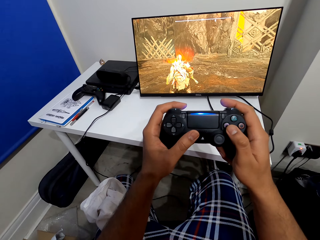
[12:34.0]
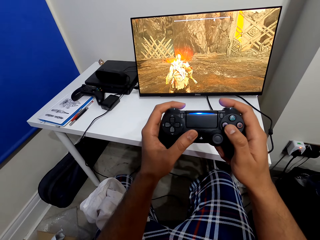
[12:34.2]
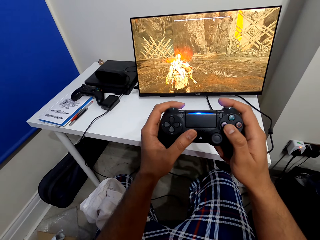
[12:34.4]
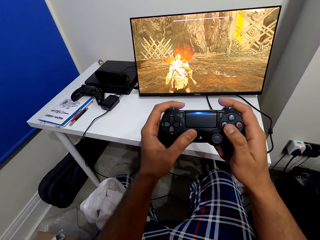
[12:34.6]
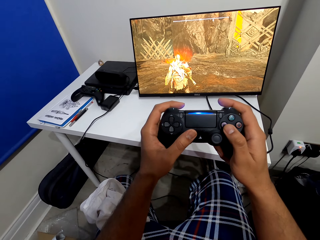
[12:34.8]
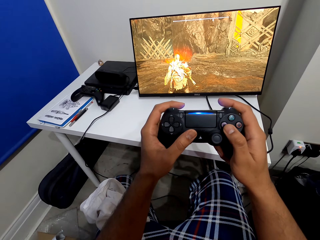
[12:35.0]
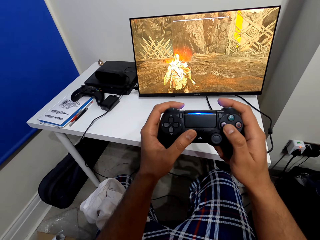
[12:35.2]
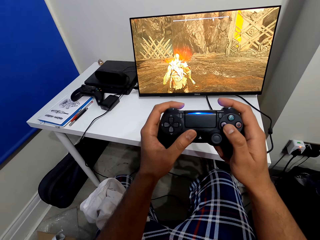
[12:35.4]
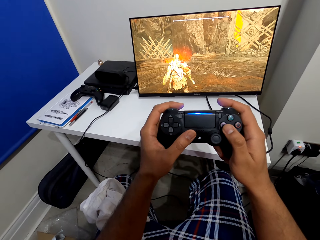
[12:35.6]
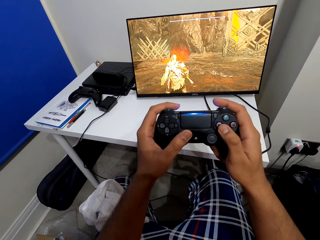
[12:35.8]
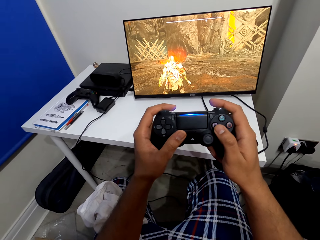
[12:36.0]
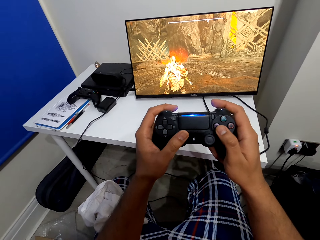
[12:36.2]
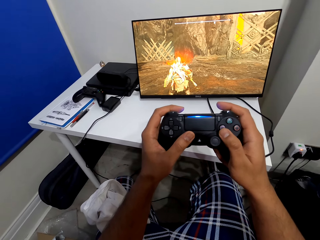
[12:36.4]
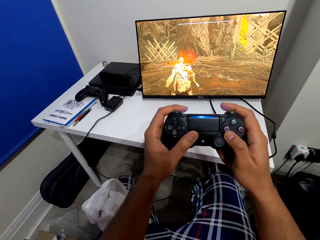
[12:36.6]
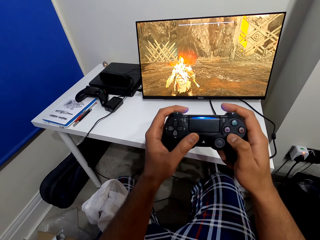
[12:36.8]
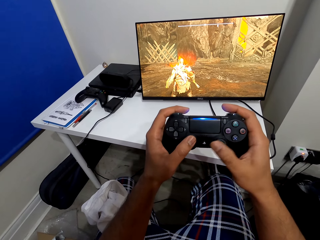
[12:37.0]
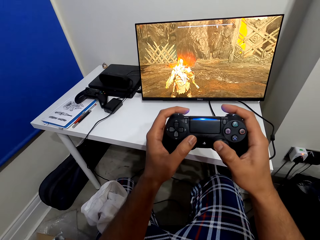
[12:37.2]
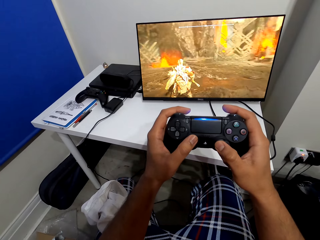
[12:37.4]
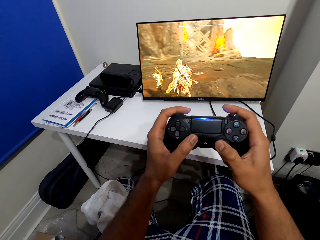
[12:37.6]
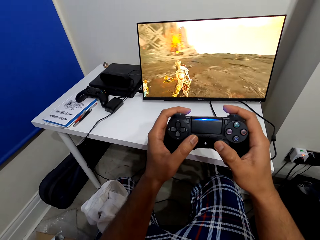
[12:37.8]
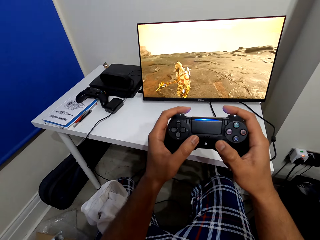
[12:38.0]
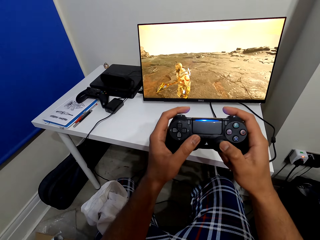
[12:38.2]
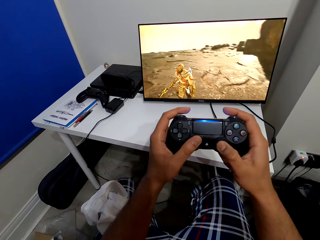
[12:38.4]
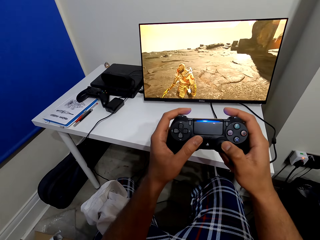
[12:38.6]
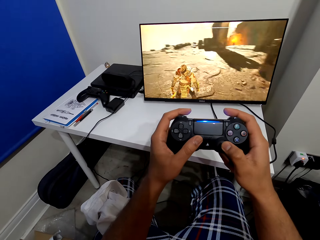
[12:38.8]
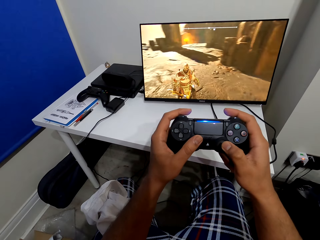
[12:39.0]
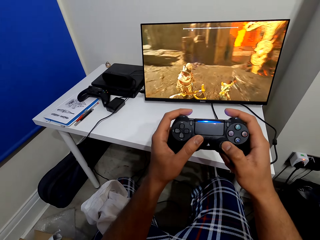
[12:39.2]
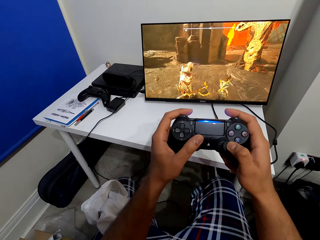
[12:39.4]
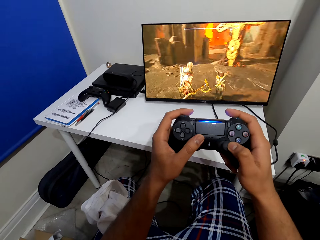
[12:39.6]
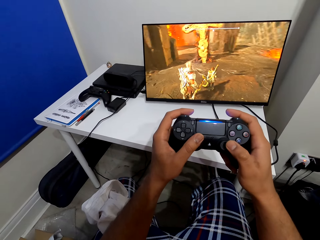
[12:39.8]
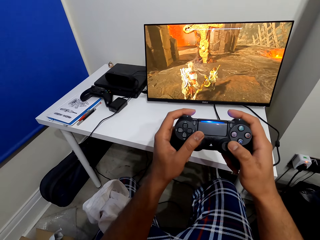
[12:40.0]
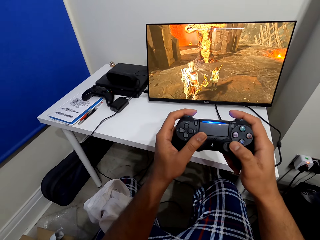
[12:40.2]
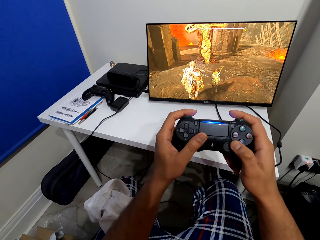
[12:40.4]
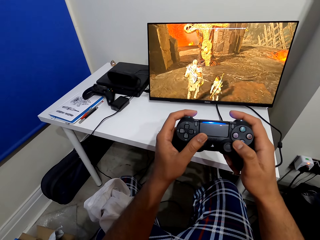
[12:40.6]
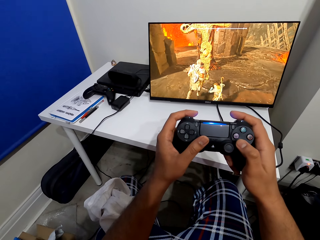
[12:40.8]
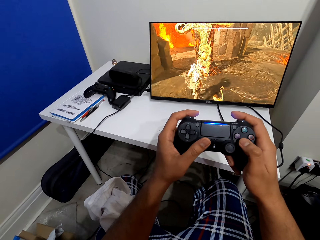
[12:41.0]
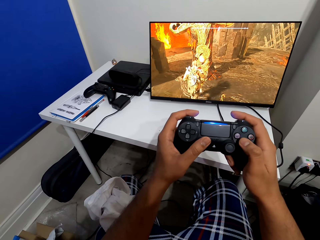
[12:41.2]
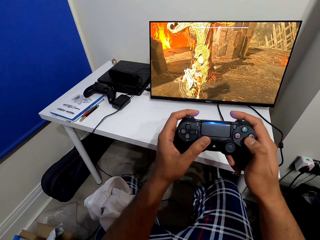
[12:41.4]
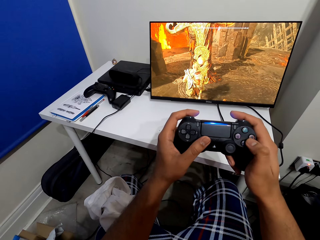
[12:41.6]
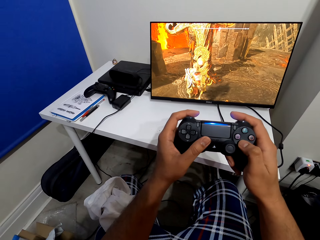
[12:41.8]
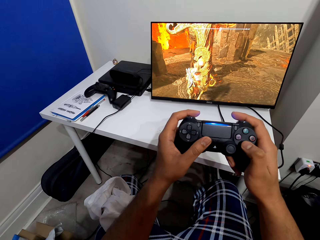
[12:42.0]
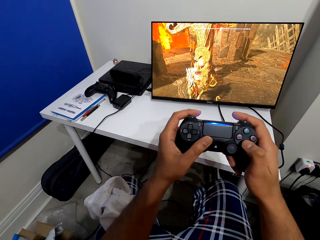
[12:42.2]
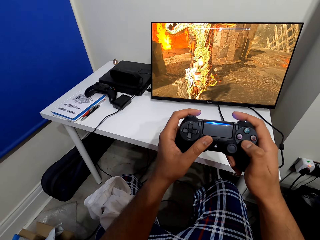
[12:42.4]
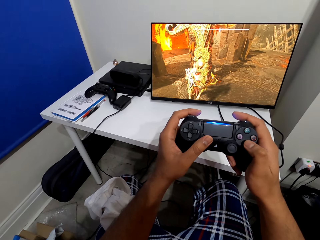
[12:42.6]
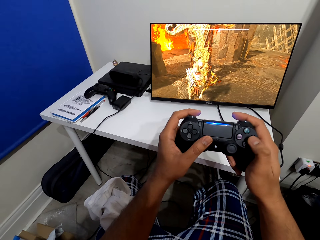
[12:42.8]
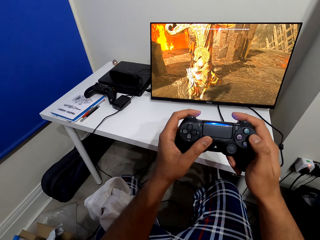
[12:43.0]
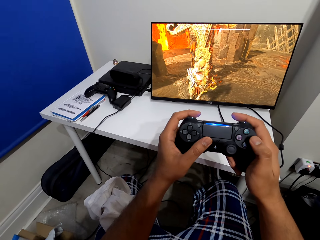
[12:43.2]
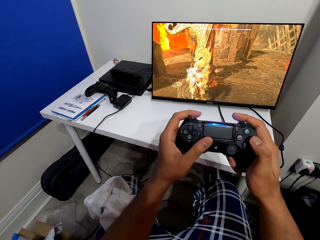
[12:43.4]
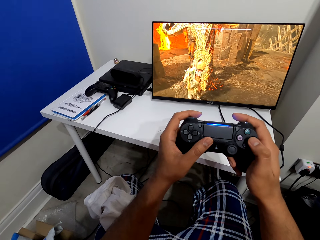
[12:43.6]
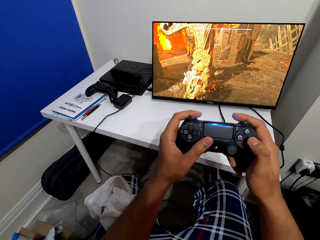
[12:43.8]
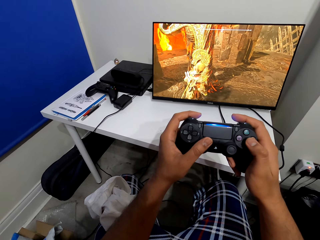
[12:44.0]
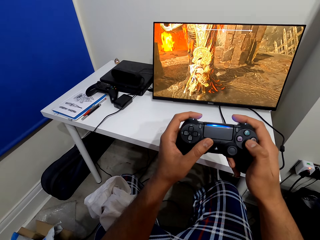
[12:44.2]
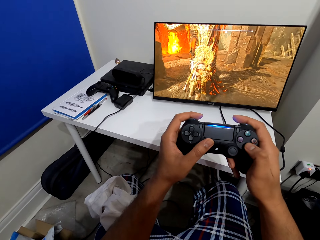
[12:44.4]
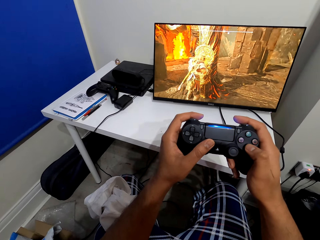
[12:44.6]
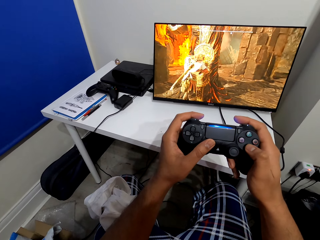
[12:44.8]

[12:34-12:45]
The camera wearer carries on with the game. They play the game on the television with a game pad.

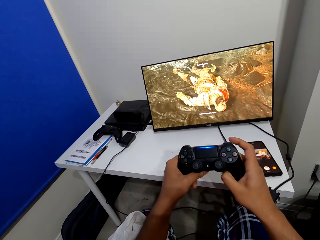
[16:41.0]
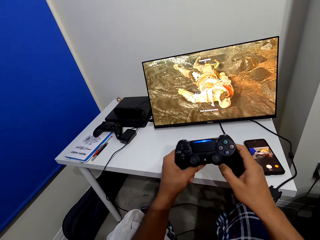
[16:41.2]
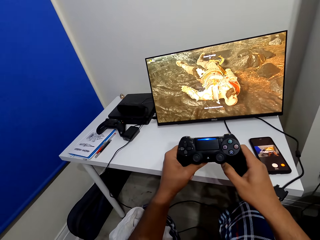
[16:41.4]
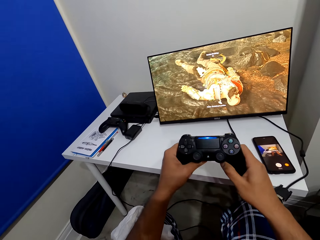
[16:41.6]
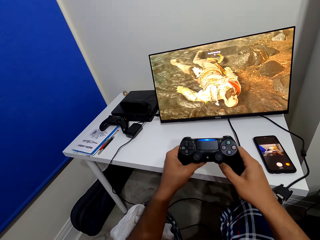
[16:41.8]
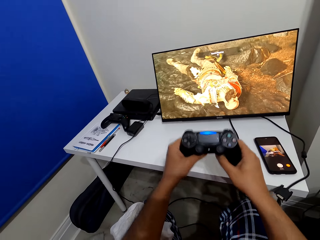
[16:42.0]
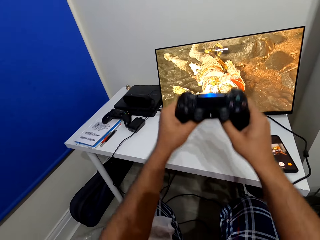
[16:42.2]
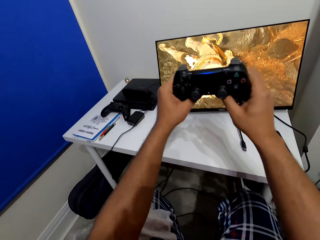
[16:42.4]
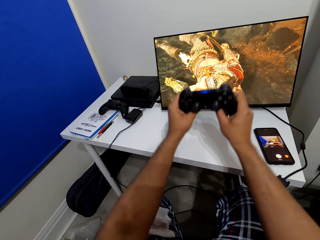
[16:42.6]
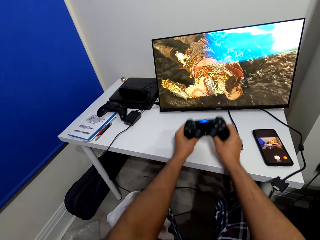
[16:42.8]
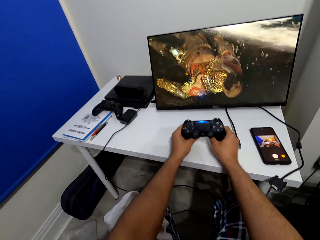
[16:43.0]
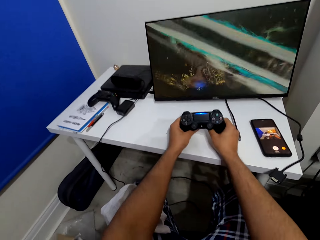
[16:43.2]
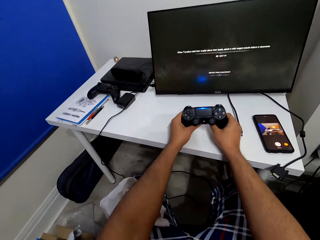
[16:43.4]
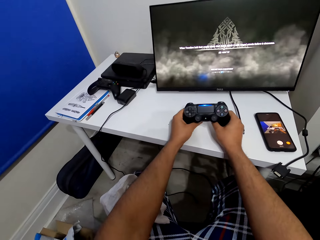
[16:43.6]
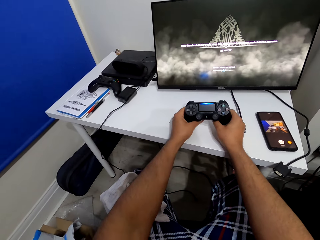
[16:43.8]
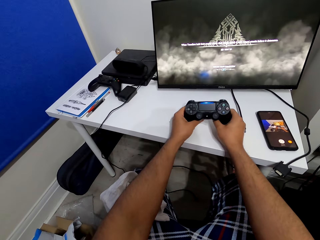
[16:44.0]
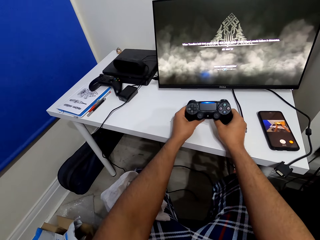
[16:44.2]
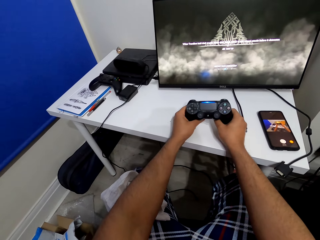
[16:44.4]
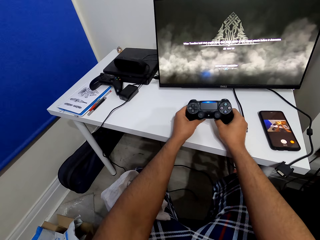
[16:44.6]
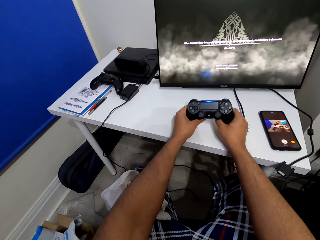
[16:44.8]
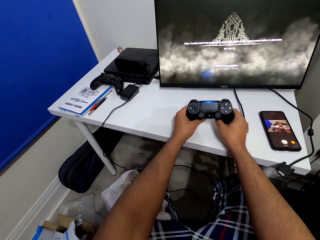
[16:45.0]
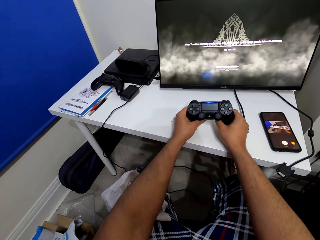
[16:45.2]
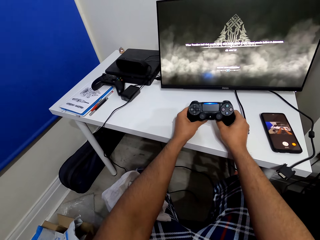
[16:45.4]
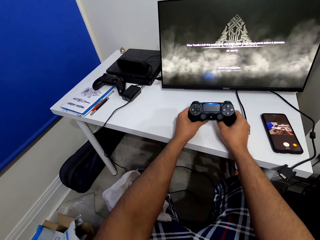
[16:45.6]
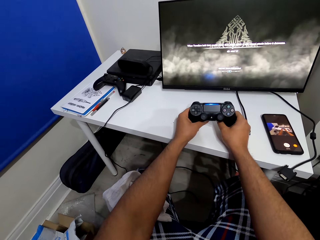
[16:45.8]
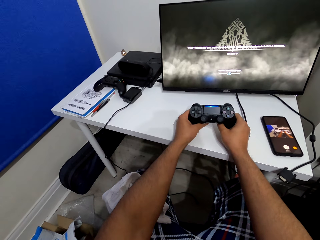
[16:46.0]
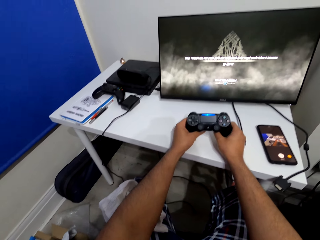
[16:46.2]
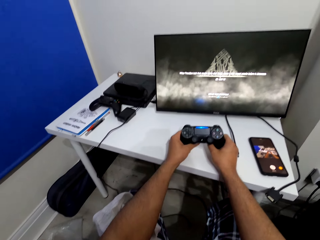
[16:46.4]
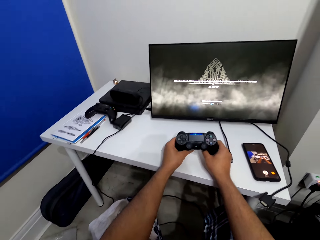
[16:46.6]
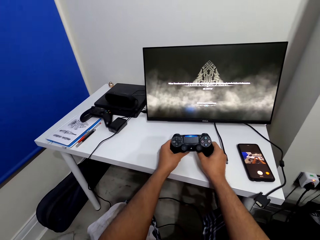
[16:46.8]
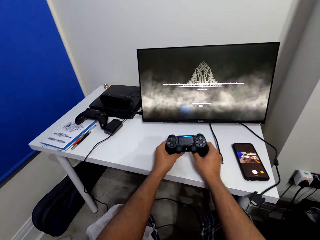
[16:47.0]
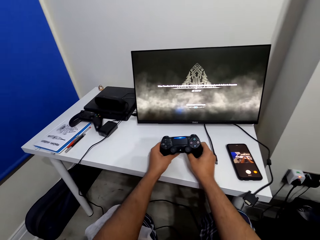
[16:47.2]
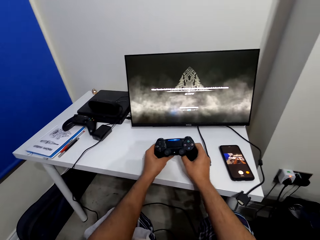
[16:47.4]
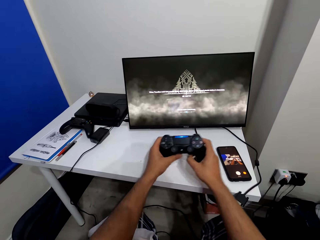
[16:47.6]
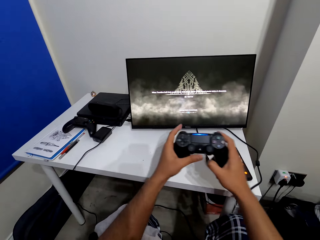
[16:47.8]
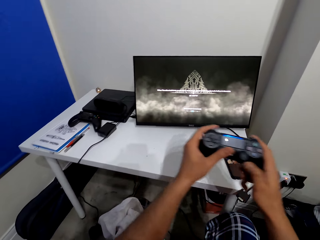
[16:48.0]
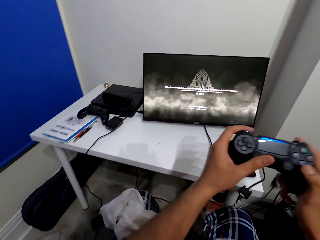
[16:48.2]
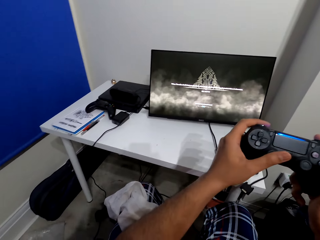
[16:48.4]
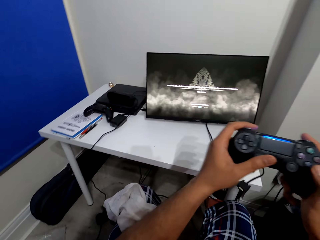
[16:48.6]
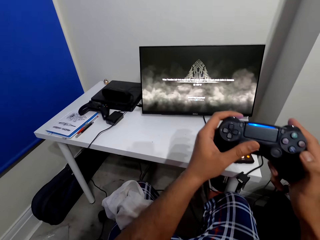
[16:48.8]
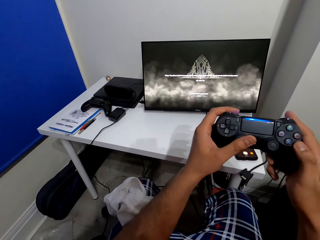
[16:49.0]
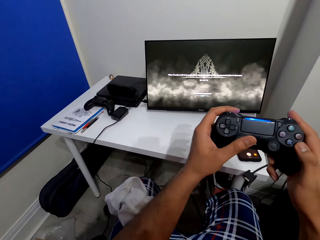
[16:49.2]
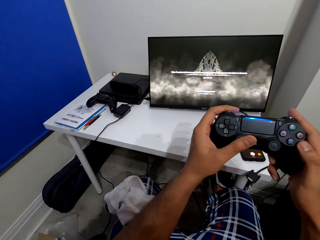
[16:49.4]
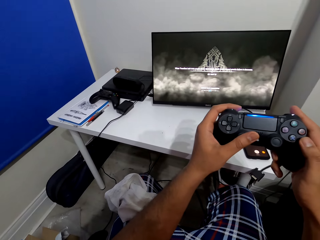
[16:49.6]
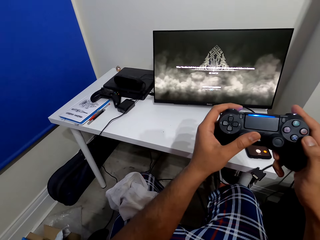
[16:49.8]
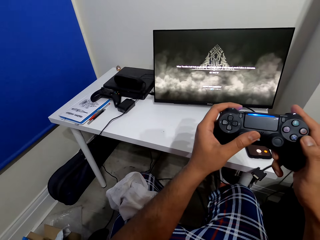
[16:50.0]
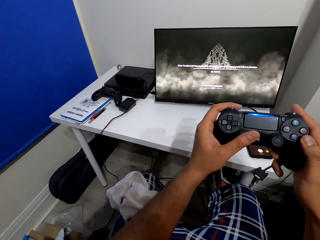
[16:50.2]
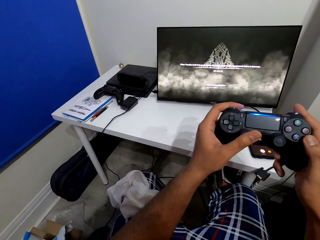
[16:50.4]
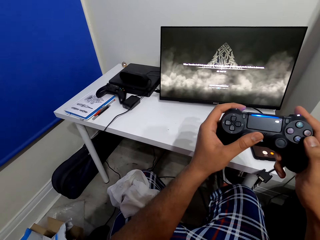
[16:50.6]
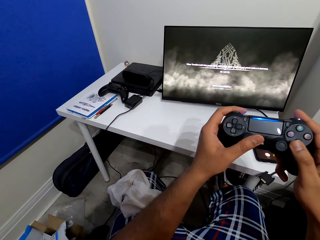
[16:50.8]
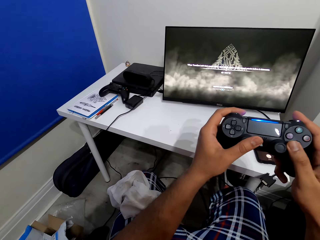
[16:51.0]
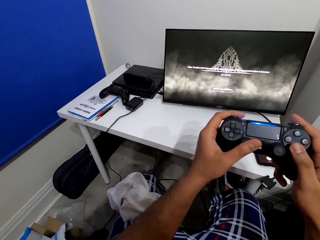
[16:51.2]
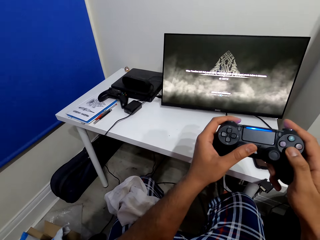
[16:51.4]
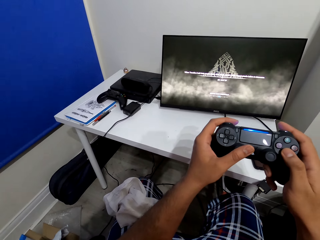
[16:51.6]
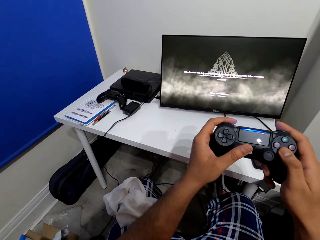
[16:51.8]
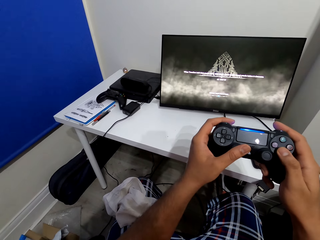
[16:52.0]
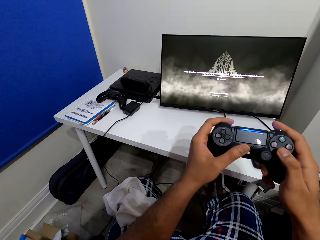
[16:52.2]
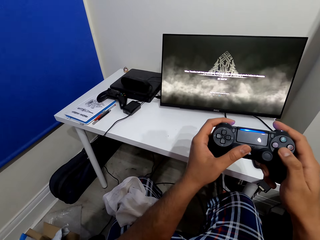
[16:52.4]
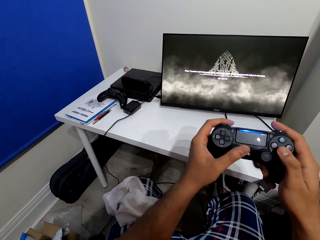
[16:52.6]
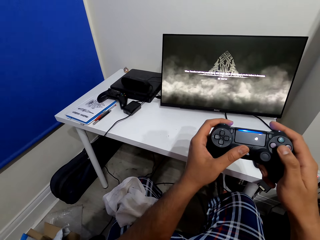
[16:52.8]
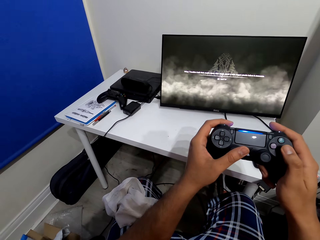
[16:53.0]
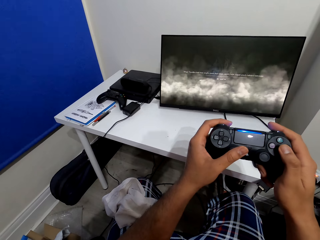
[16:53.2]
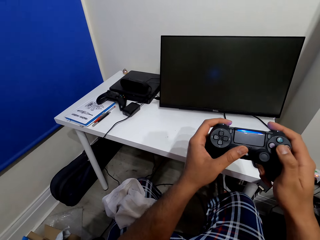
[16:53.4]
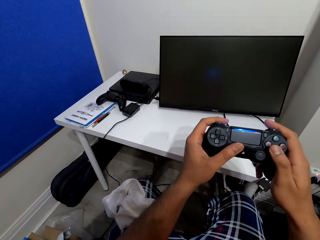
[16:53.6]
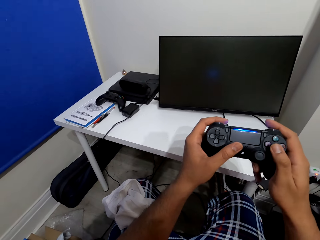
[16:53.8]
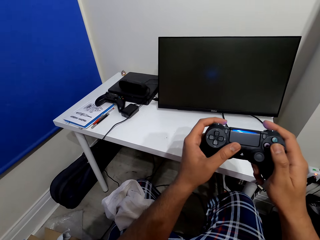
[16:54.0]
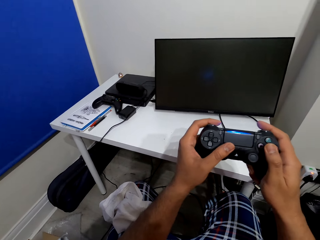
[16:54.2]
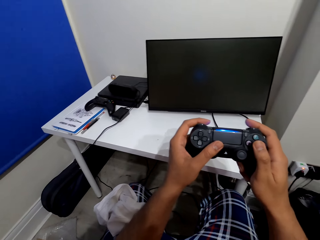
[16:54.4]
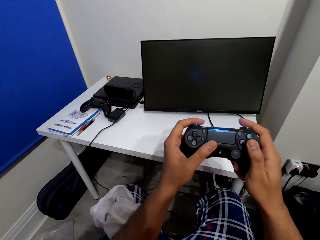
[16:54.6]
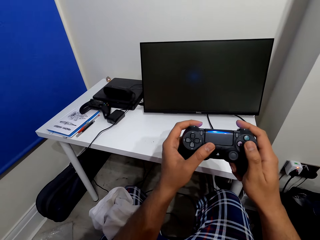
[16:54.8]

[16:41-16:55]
The camera wearer rests hands on a table. They operate the video game keypad. They lift the hands. They press the joystick.
